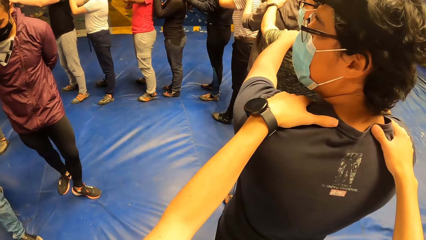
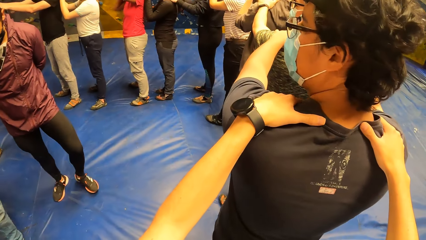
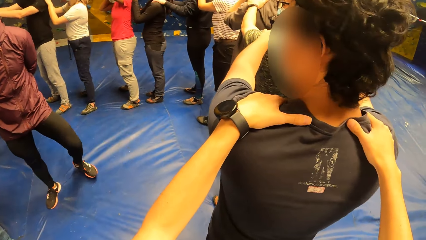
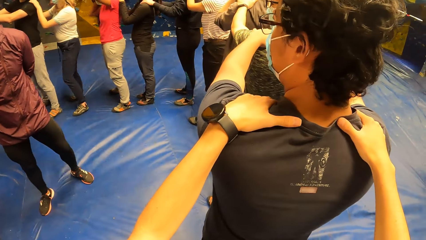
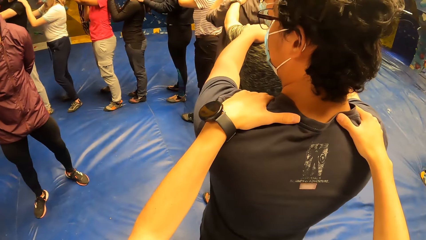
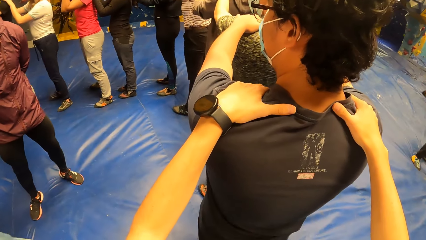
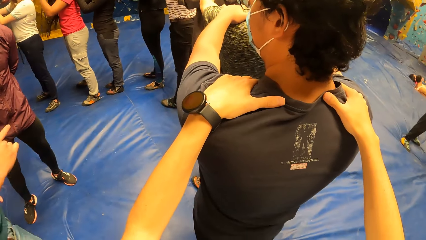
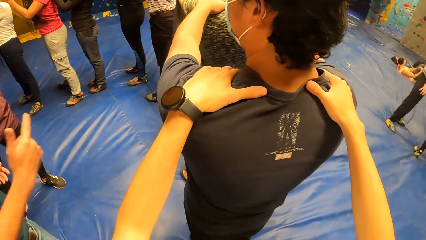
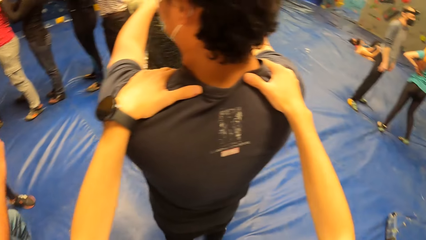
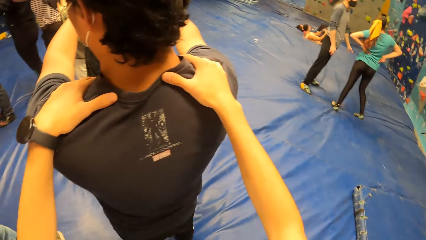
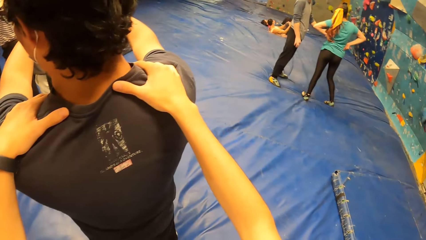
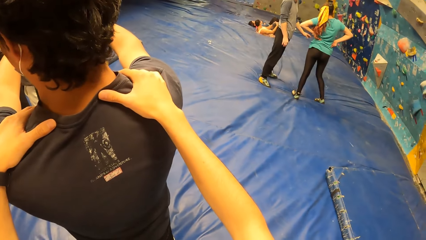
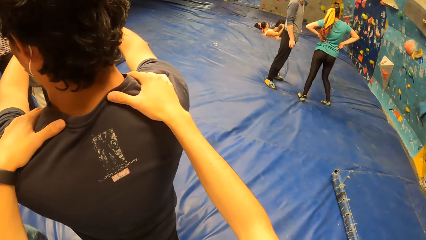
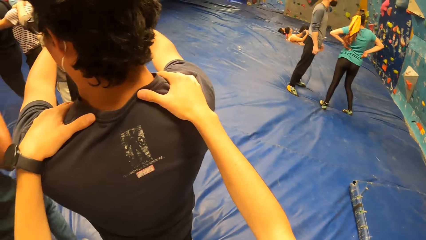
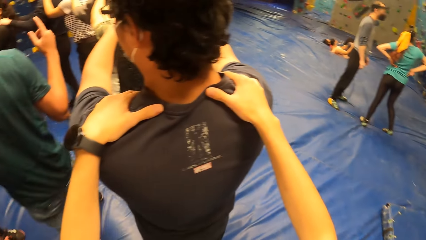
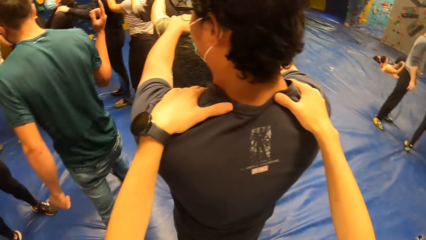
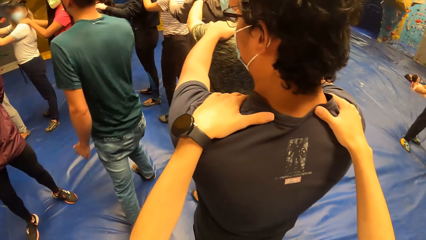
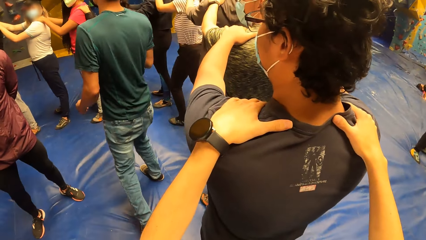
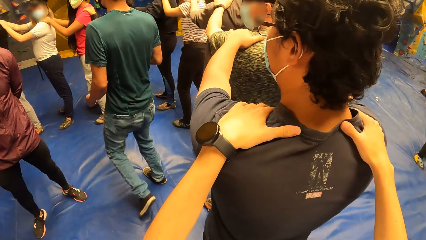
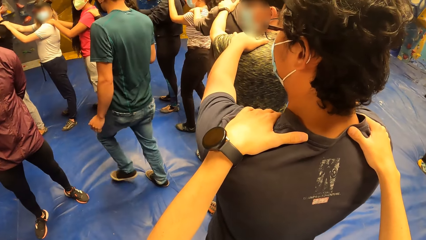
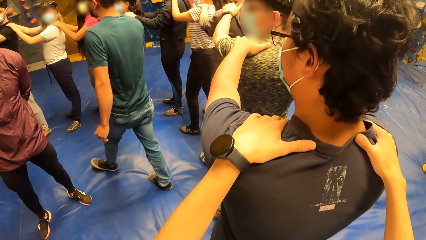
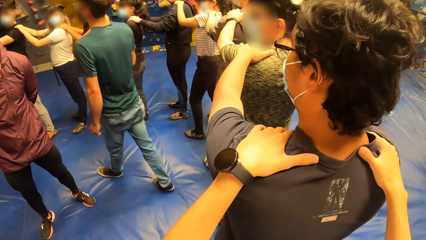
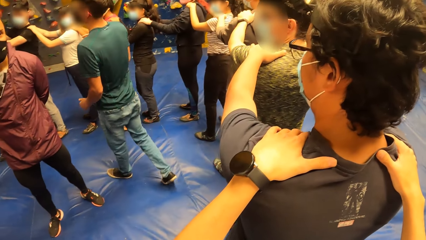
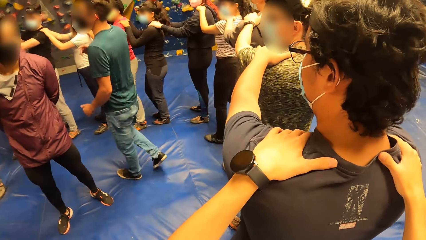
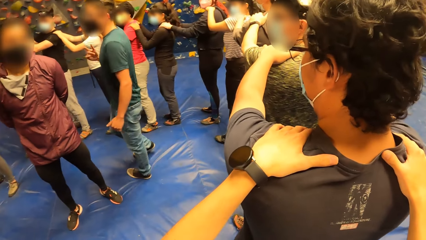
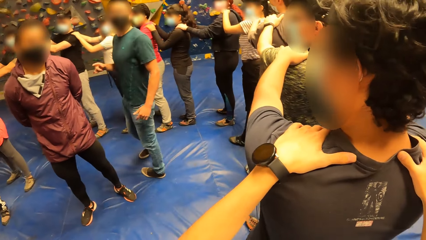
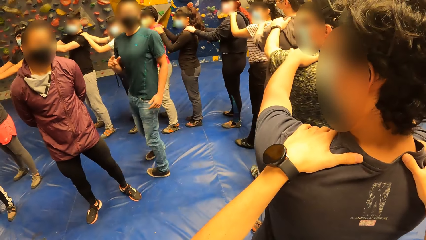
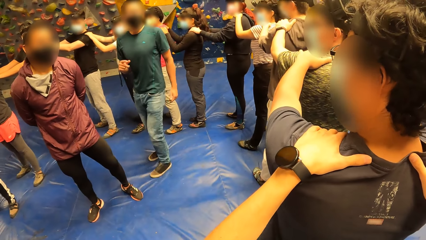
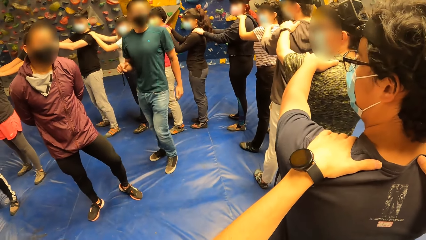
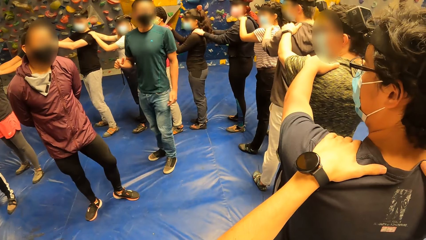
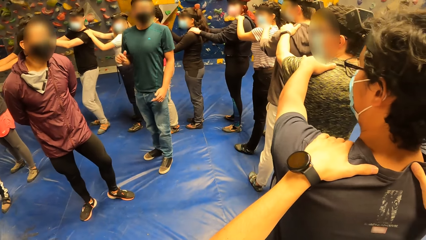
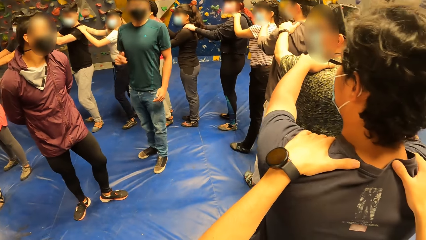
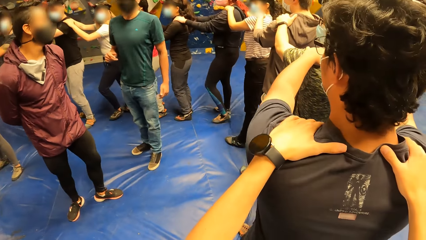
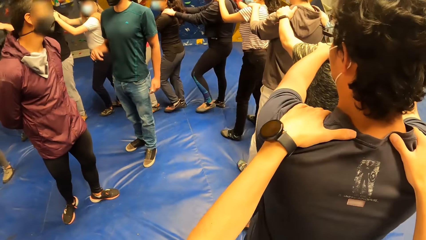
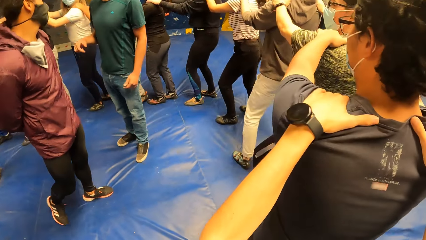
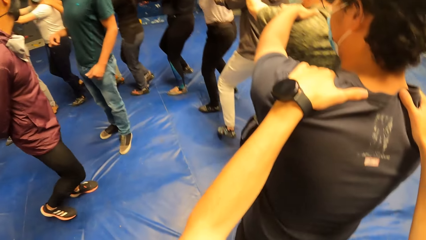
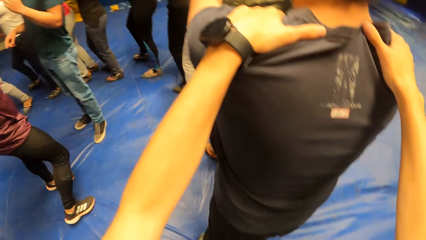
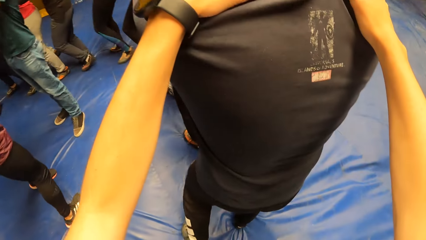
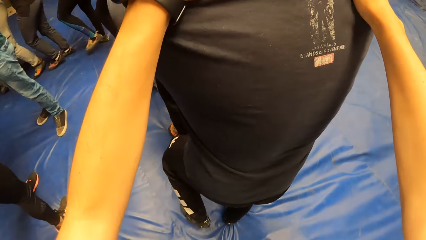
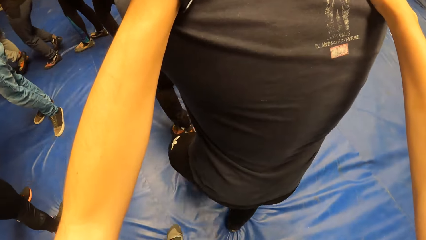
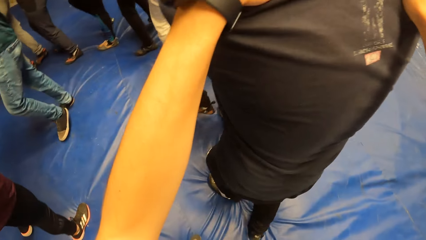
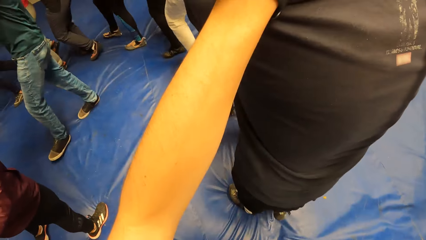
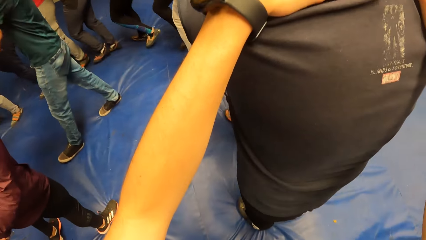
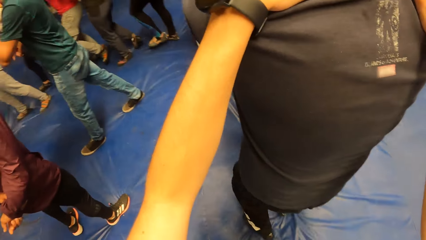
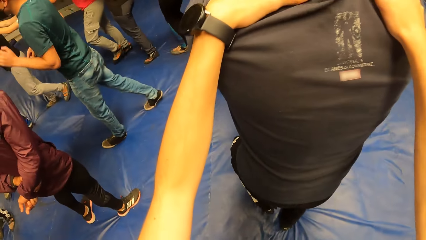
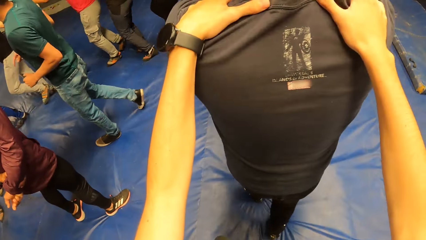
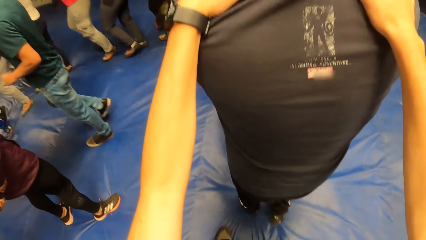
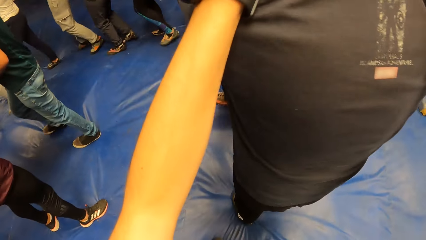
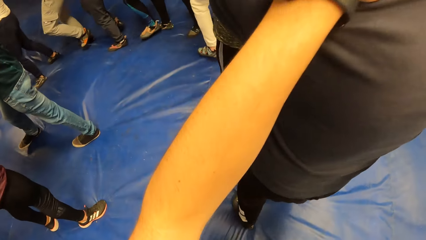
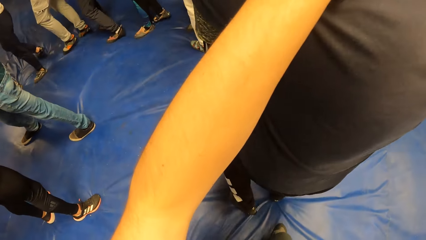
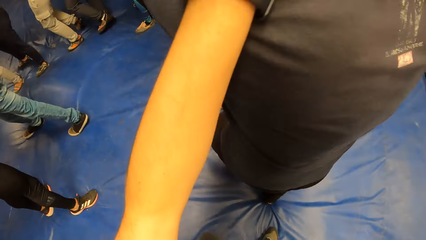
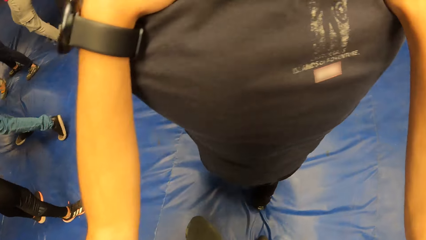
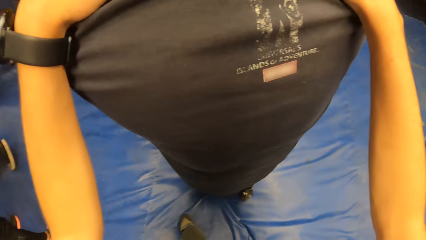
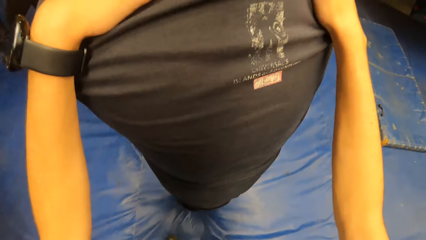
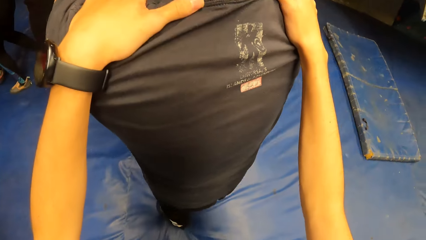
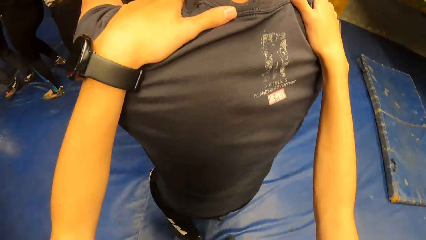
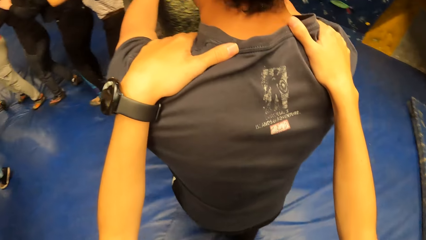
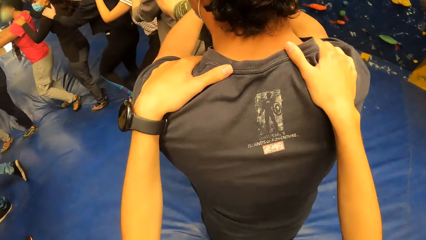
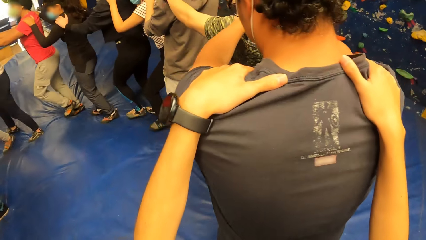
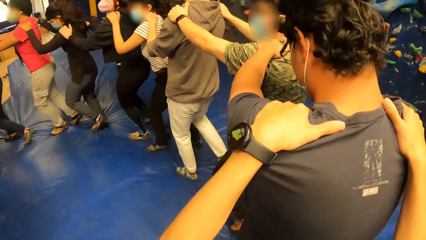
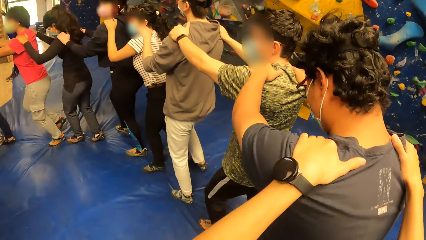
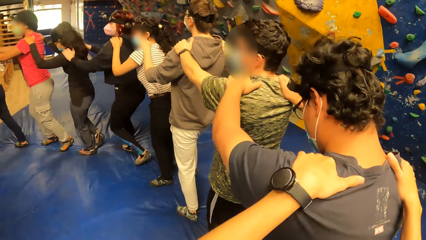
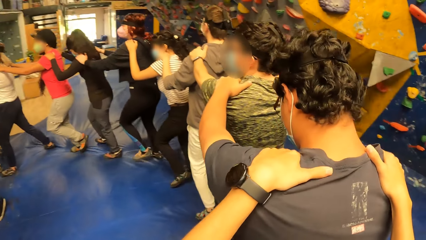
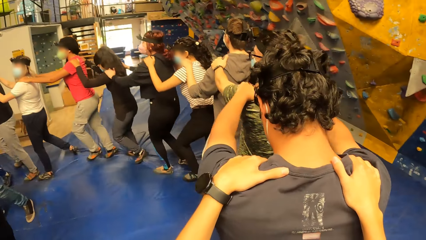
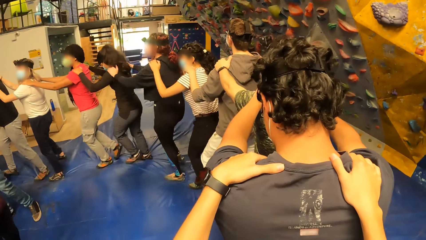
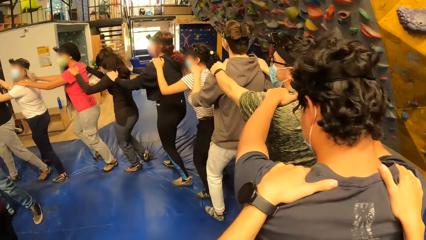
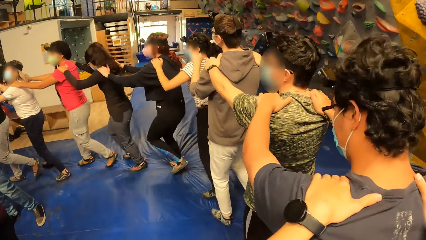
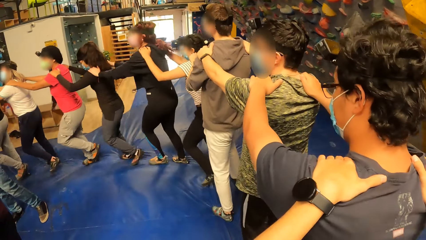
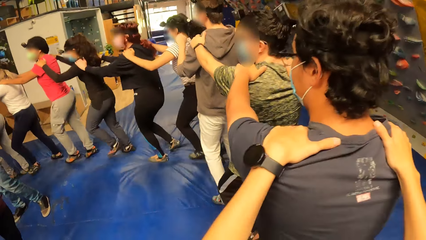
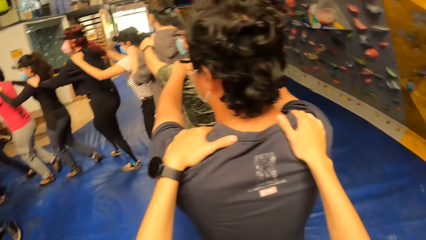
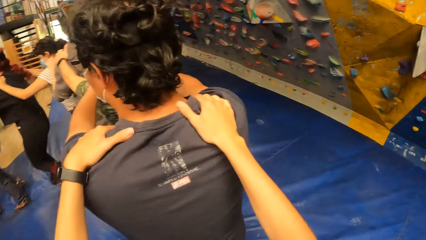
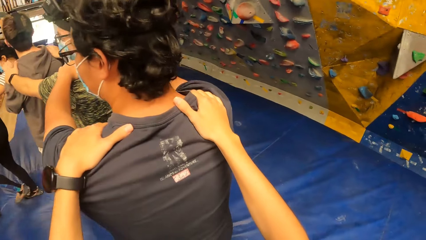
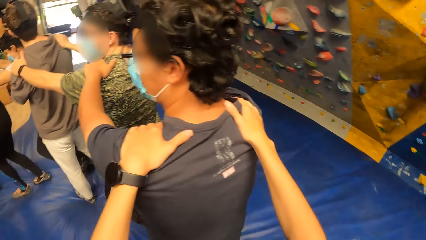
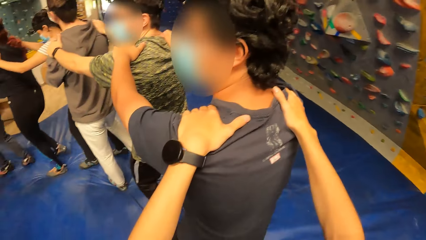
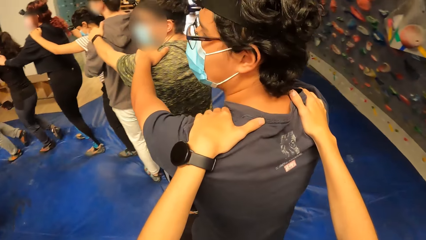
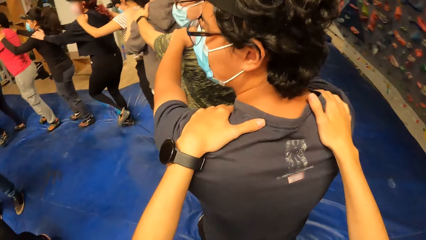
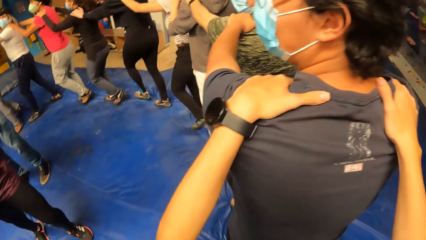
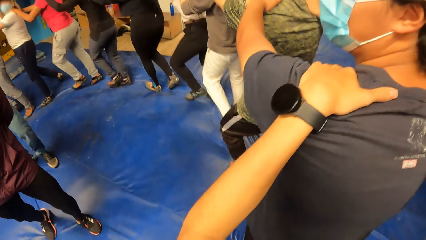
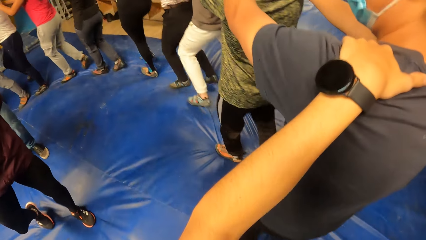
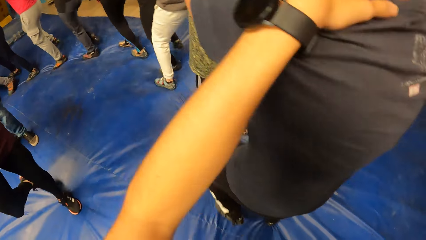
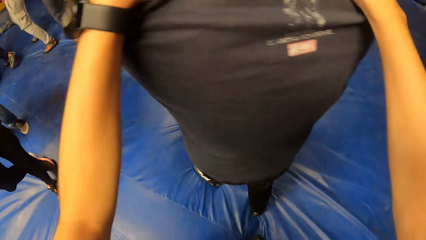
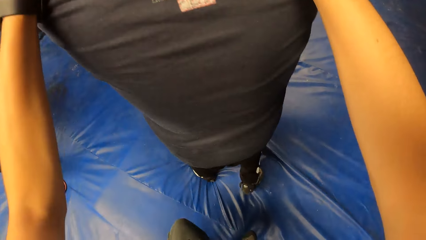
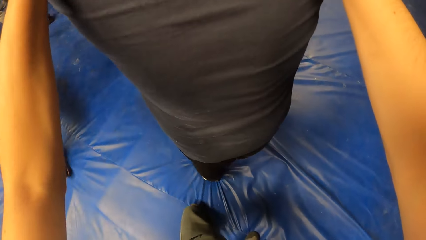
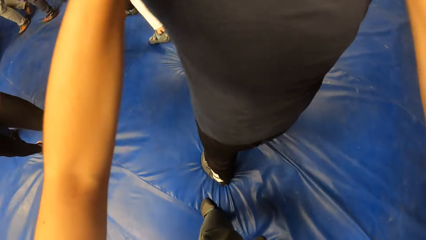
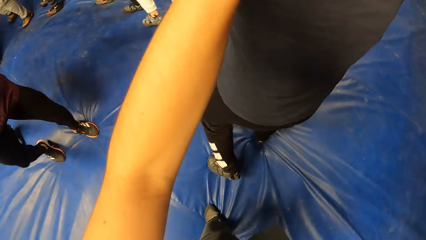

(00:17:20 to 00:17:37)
The camera wearer looks around. A woman dances. A man illustrates with his fingers. The camera wearer walks in a circle with the group of people, holding the shoulders of another man.
